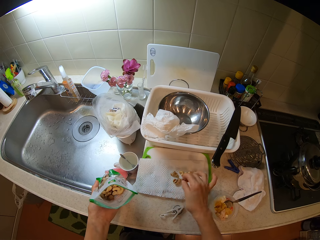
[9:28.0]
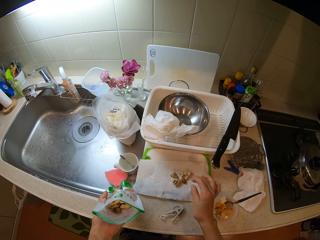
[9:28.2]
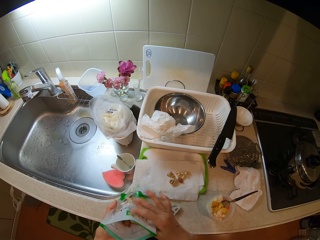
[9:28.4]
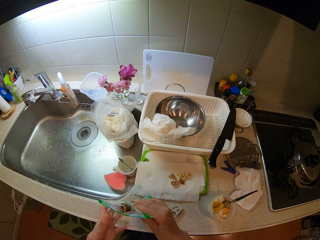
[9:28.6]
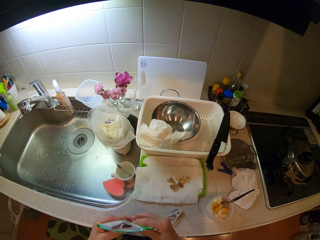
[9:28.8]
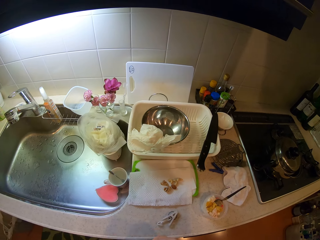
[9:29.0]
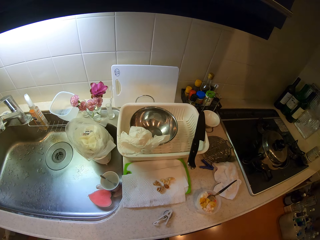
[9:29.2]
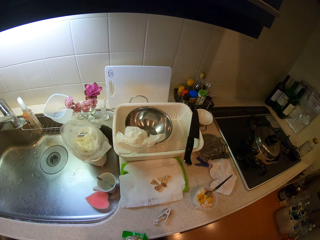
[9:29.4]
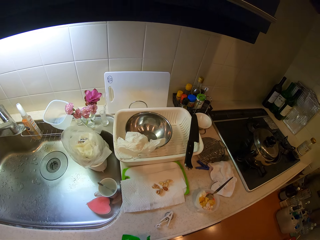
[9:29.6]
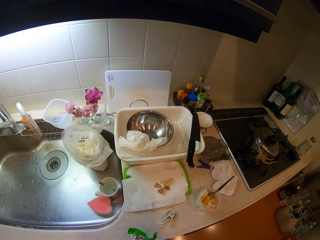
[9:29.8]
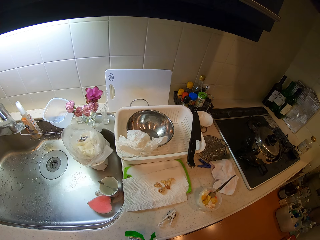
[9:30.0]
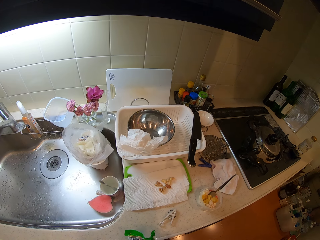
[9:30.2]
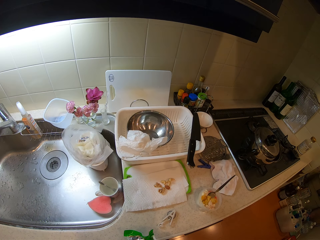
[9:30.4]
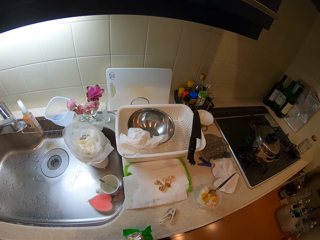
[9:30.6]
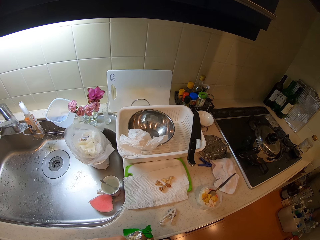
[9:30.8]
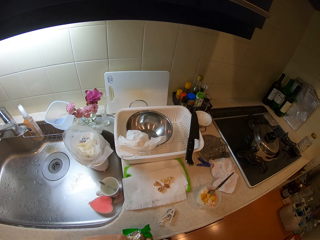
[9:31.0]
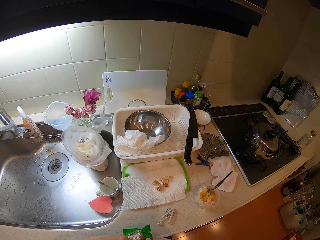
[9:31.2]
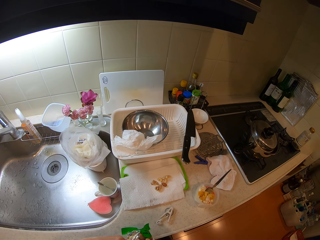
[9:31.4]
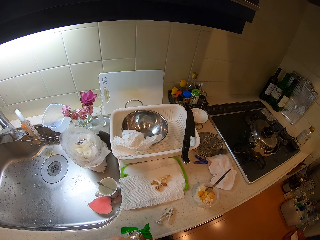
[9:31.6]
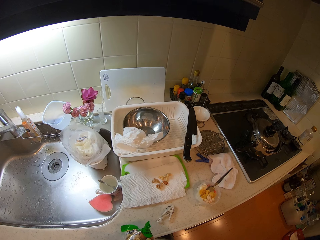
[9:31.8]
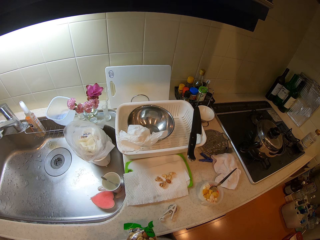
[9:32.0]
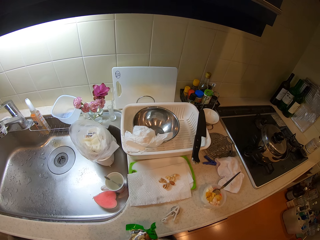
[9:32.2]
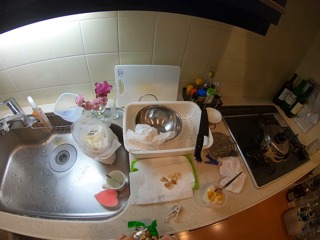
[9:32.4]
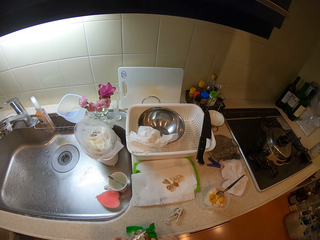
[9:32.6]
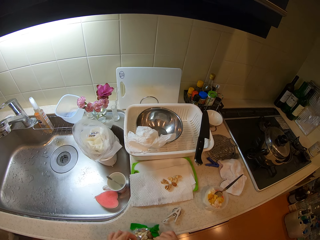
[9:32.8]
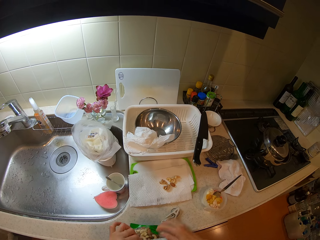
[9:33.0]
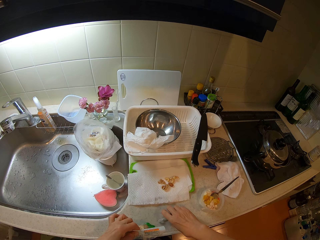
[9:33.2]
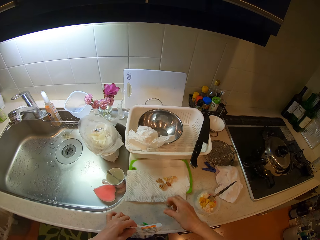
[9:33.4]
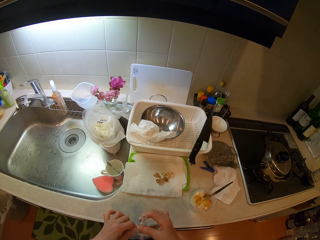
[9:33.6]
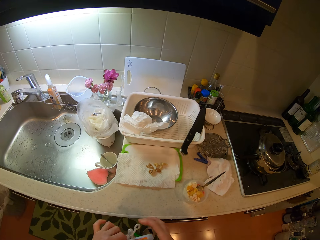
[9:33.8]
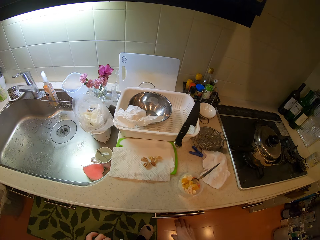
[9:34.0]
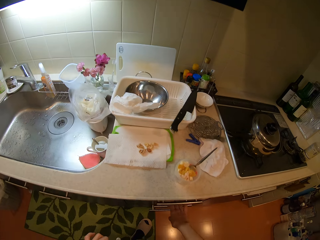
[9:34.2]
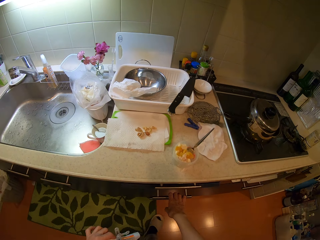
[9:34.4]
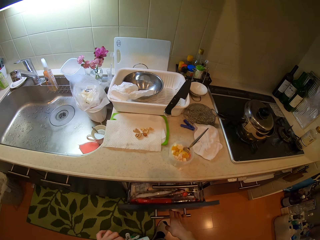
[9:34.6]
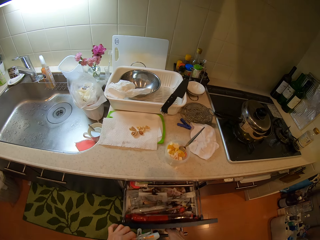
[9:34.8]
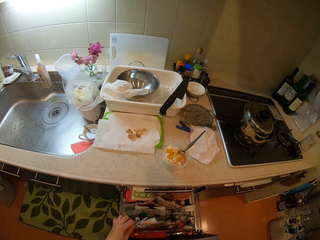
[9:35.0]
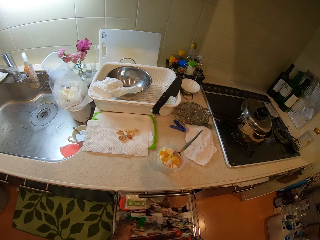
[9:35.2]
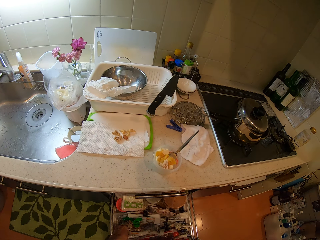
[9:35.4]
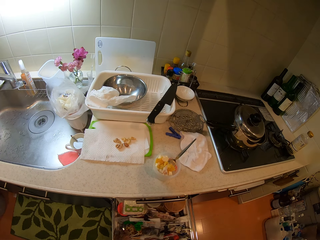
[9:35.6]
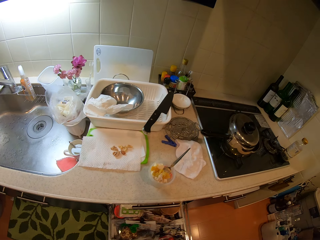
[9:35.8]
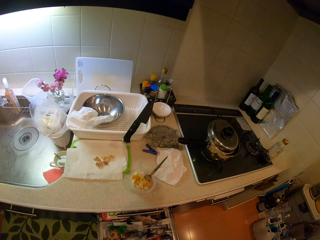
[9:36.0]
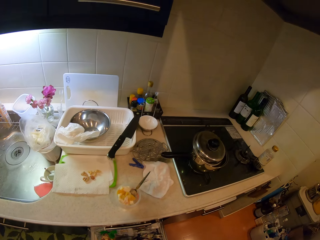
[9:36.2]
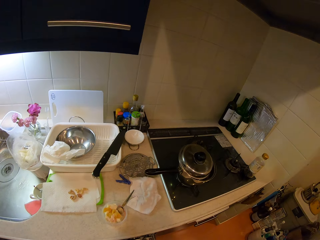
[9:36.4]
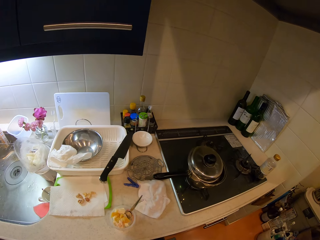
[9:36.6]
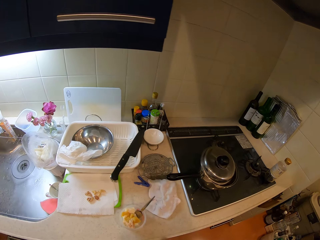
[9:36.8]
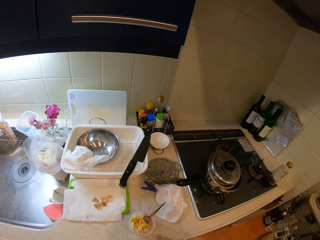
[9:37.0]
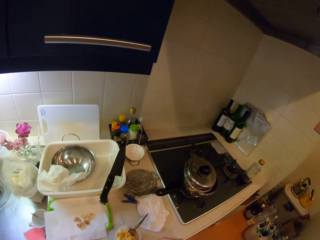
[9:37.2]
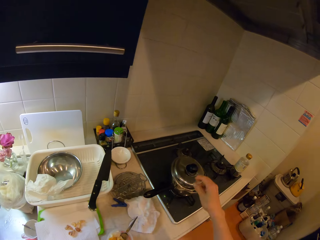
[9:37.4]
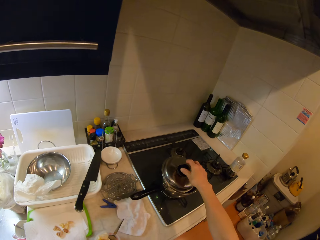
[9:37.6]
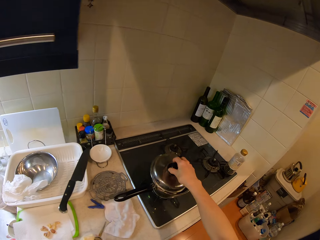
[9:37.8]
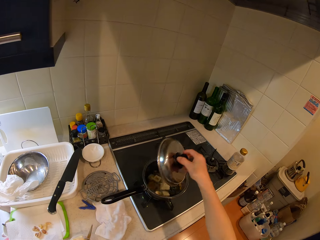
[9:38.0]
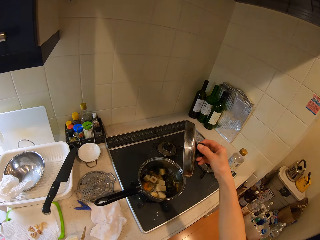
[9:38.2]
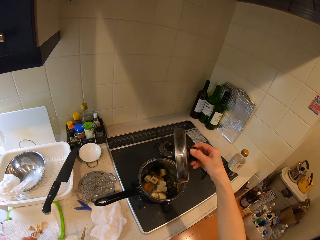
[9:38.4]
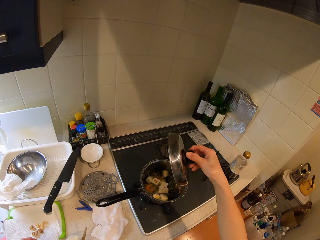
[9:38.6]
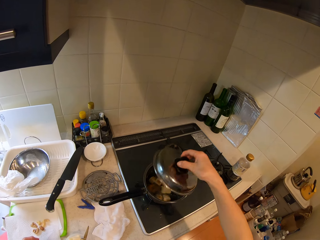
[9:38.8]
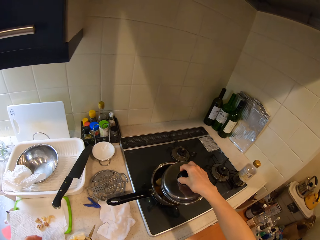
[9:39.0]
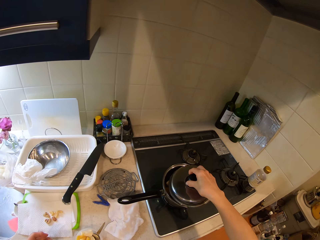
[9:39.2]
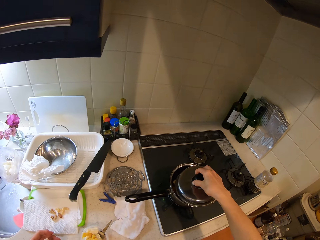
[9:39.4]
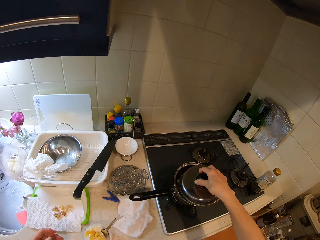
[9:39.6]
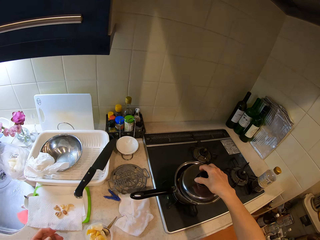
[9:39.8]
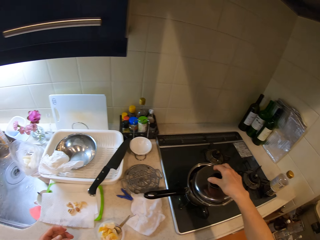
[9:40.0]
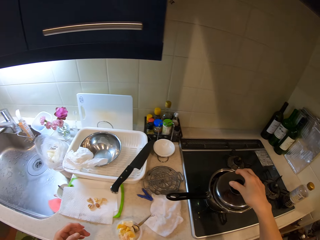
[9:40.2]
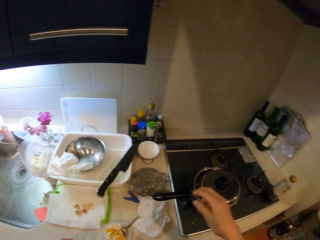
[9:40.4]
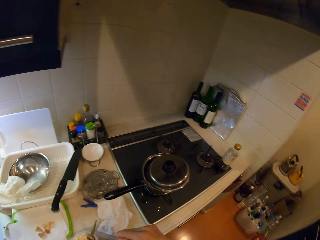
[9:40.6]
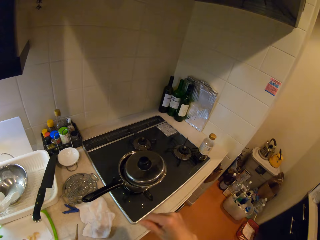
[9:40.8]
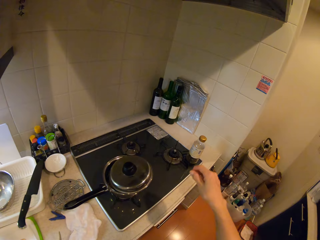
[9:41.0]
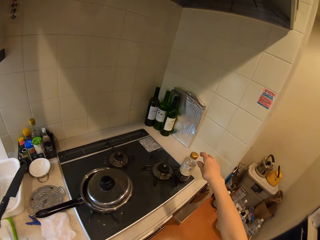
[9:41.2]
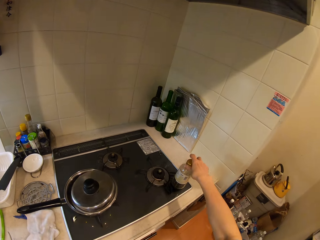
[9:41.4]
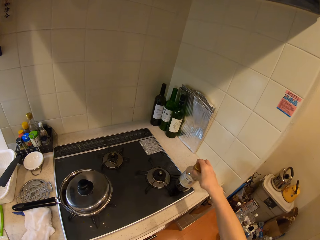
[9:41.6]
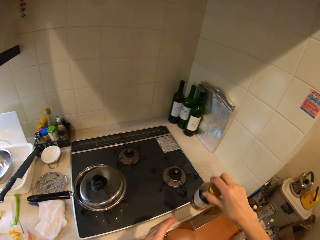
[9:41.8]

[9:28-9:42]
The camera wearer drops a cashew nut on a serviette. She folds the packet of the cashew nuts. She folds the nylon and picks up a plastic bag clip on the cabinet with her right hand. She holds the packet with the plastic bag clip. She clips the nylon with the clip. She pulls out a drawer in the cabinet. She puts the packet of cashew nut in the drawer. She closes the drawer. She lifts a pot lid from a gas cooker. She drops the lid on the pot on the gas cooker. She holds the pot lid. She takes a plastic bottle.

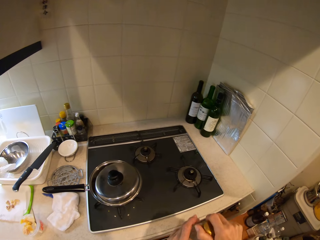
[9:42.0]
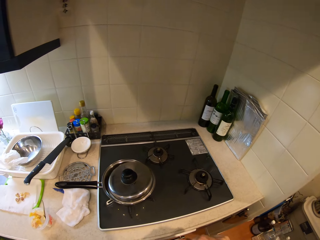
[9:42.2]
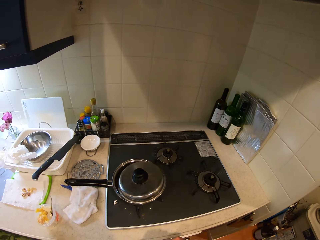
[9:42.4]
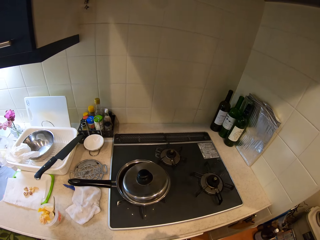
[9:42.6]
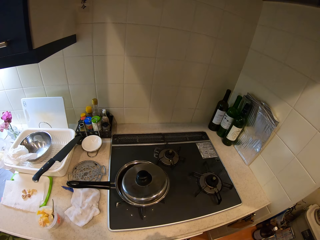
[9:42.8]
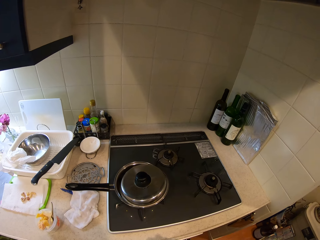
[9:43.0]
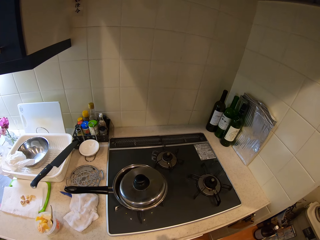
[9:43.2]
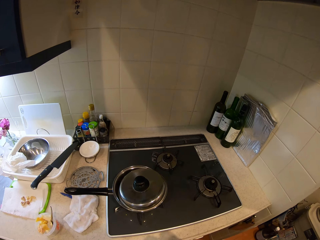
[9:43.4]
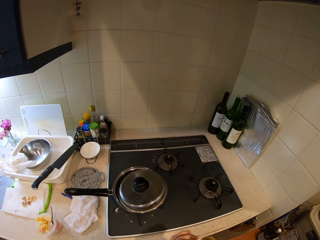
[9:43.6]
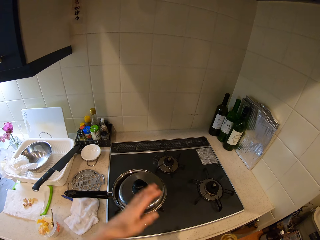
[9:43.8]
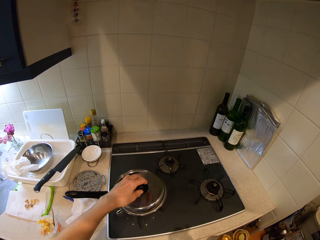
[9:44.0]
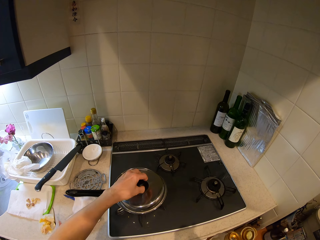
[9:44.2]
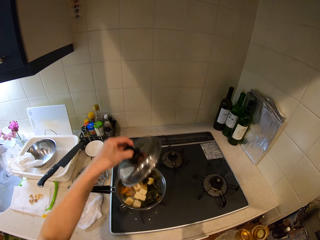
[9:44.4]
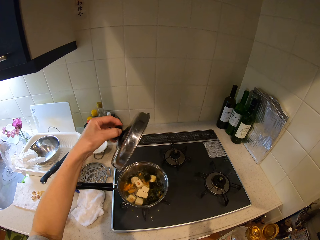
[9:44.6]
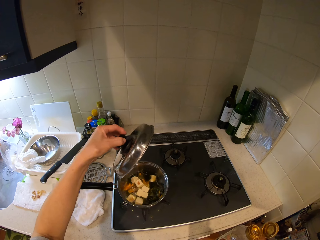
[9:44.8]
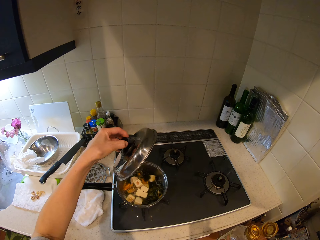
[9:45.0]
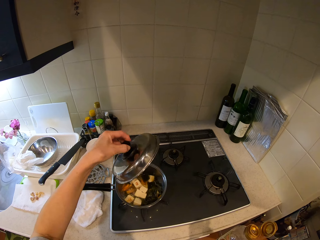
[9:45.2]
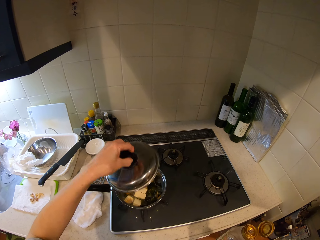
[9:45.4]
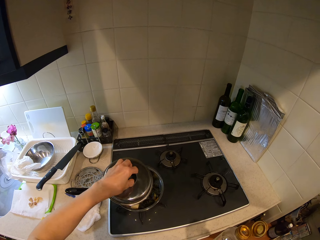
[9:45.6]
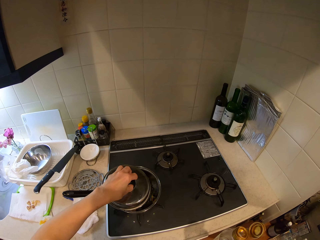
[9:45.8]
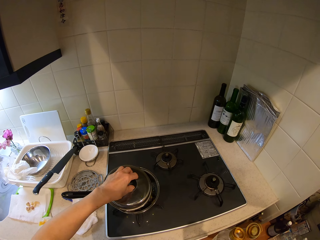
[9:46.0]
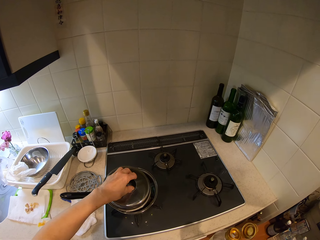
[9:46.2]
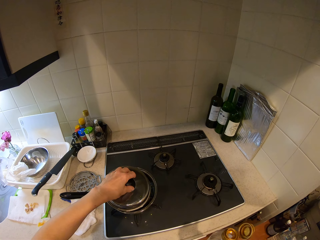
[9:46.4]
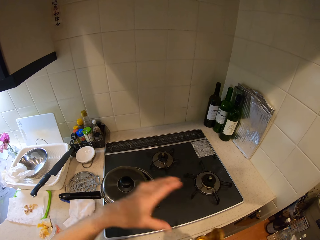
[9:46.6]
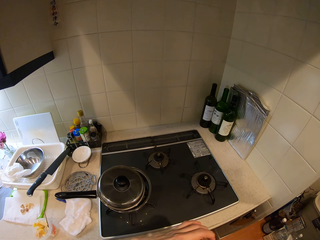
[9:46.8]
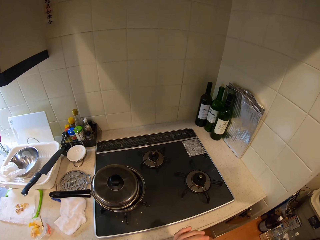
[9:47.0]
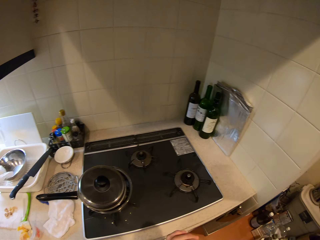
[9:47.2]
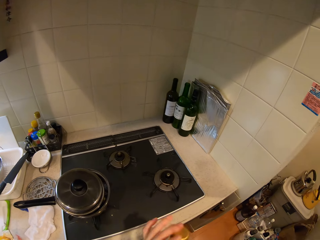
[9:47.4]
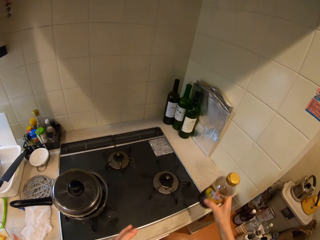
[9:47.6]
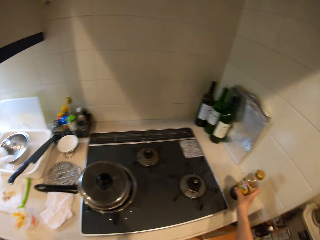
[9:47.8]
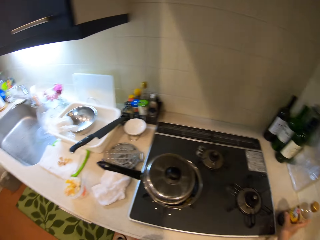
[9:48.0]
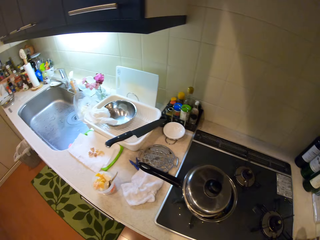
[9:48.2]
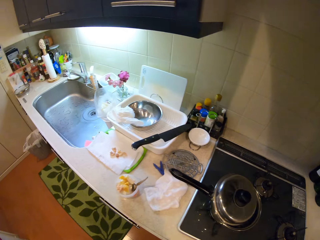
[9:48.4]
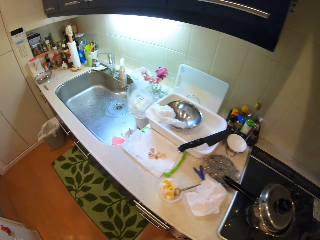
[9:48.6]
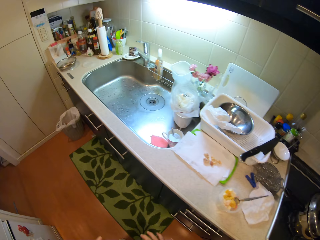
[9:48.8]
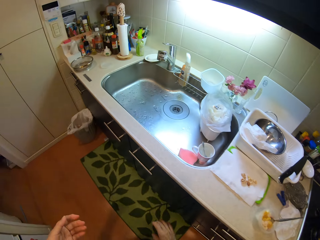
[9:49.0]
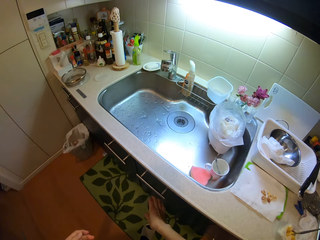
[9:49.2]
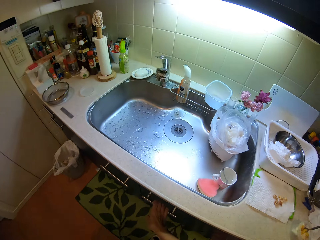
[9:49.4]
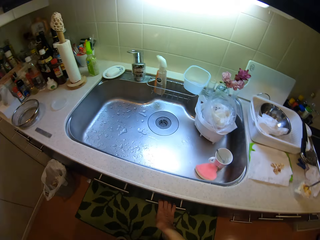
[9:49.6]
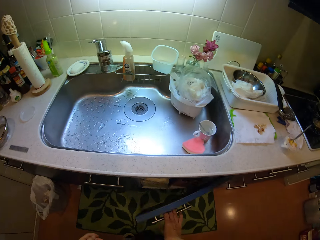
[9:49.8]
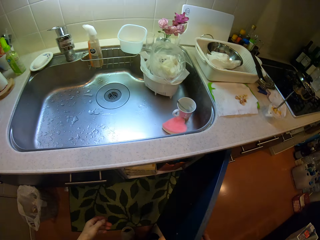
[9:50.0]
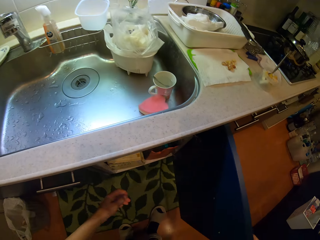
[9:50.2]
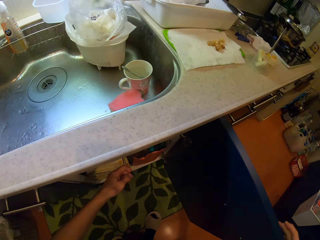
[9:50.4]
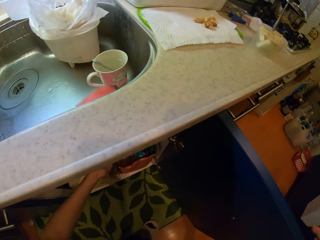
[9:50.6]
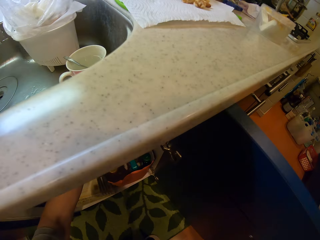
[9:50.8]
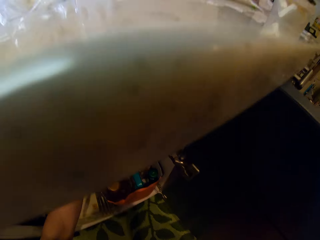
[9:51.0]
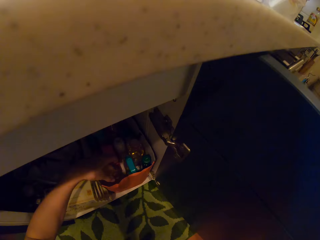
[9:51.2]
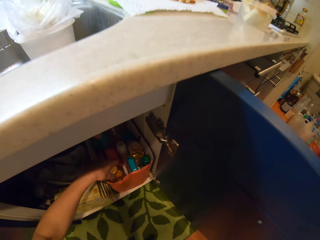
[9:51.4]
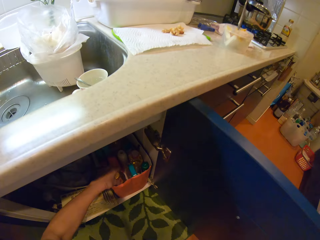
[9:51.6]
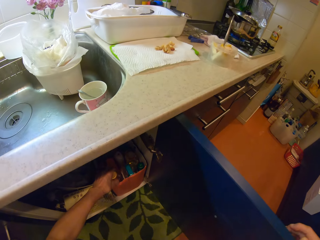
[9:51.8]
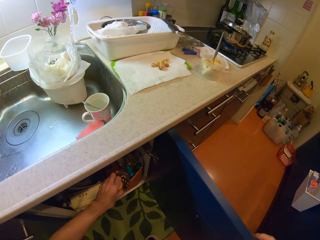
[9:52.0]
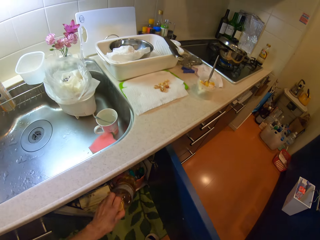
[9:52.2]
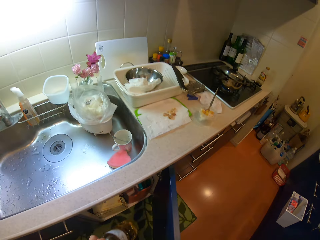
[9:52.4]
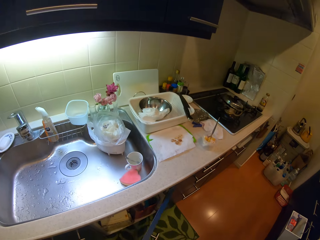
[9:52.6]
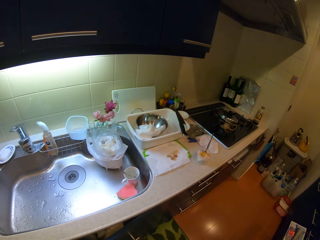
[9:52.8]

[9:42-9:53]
The camera wearer holds the plastic bottle. She lifts the pot lid from the gas cooker with her left hand. She holds the pot lid. She drops the lid on the pot on the gas cooker. She holds the plastic bottle. She puts the plastic bottle on the cabinet. She walks in the kitchen. She opens a cupboard or cabinet in the kitchen. She picks up a cooking oil bottle from the cupboard with her left hand. She closes the cabinet.
